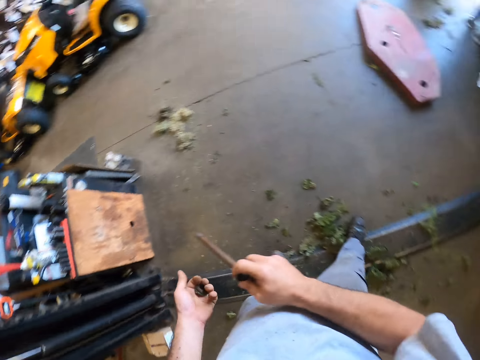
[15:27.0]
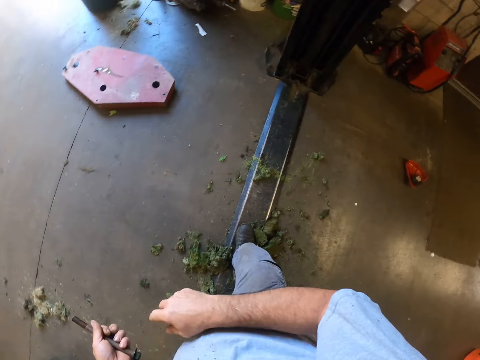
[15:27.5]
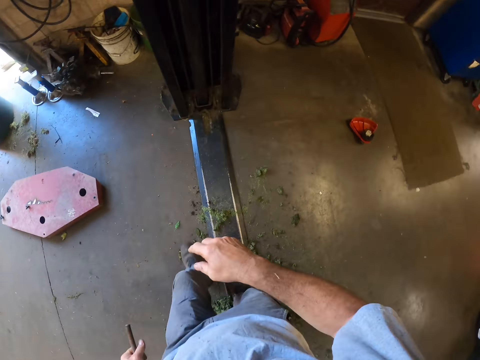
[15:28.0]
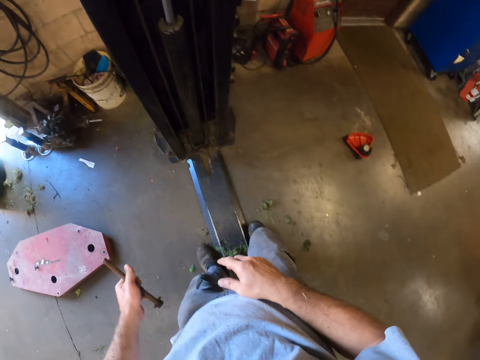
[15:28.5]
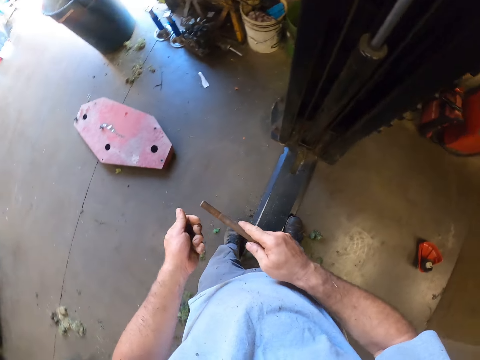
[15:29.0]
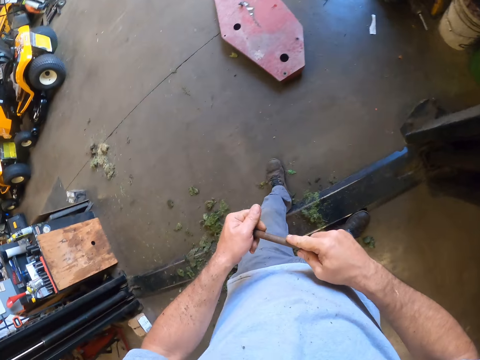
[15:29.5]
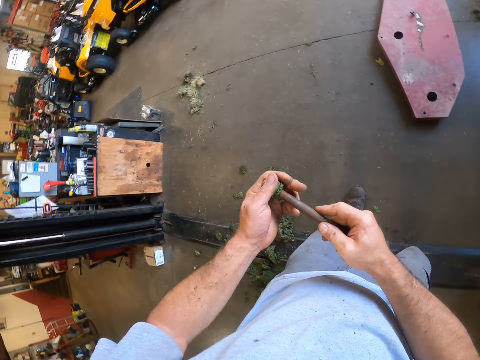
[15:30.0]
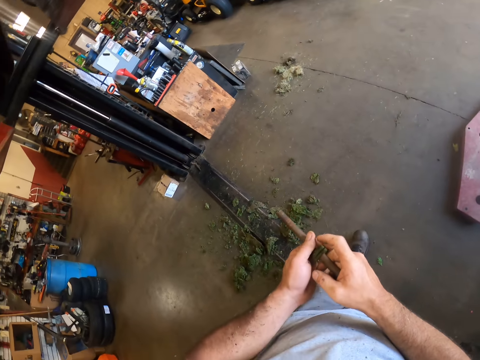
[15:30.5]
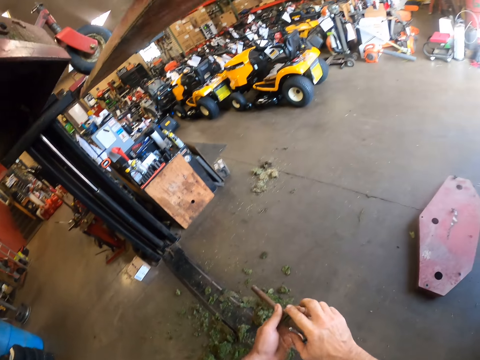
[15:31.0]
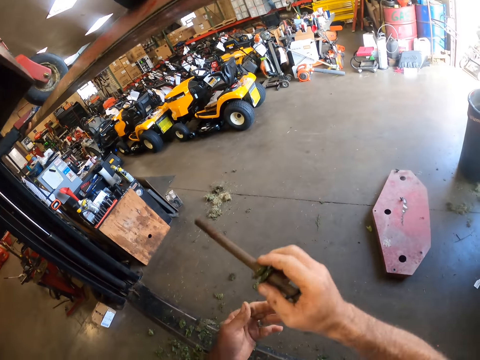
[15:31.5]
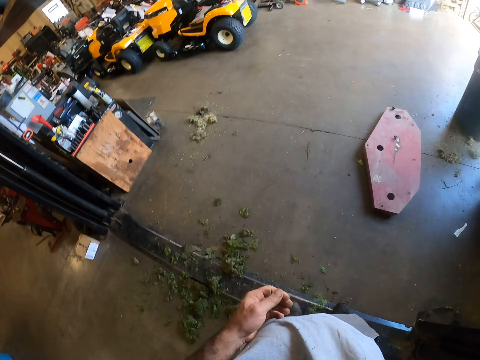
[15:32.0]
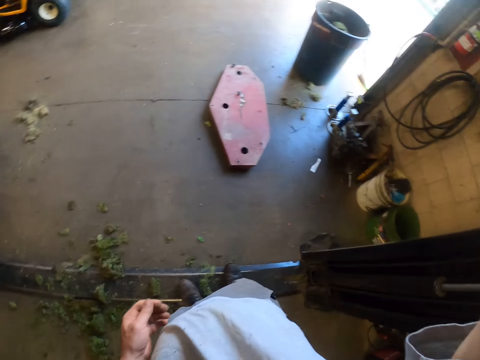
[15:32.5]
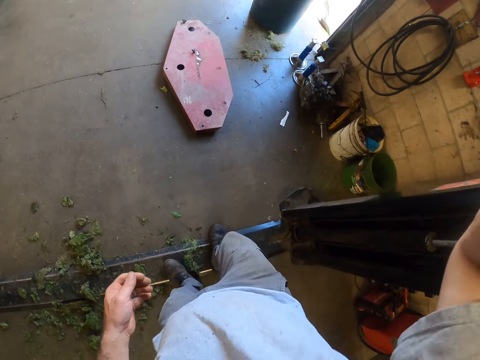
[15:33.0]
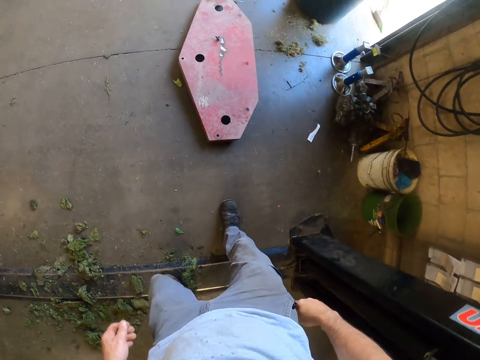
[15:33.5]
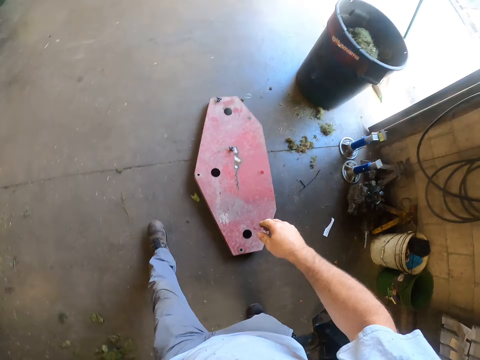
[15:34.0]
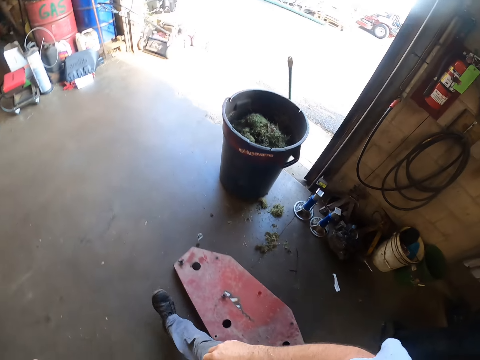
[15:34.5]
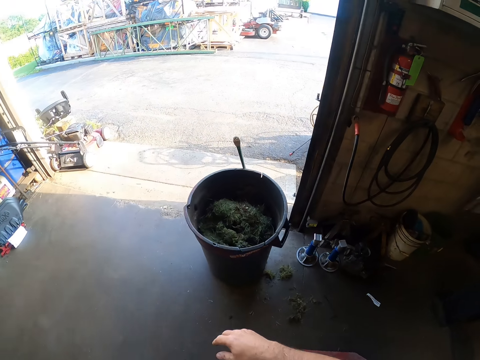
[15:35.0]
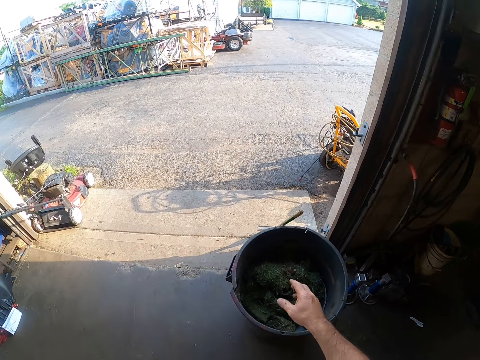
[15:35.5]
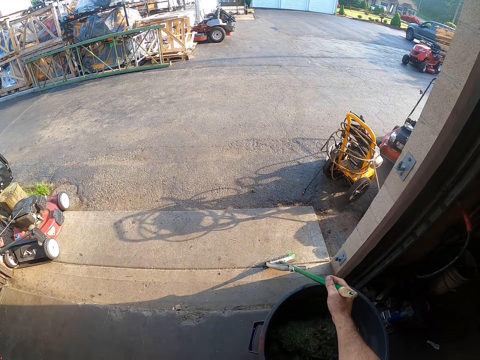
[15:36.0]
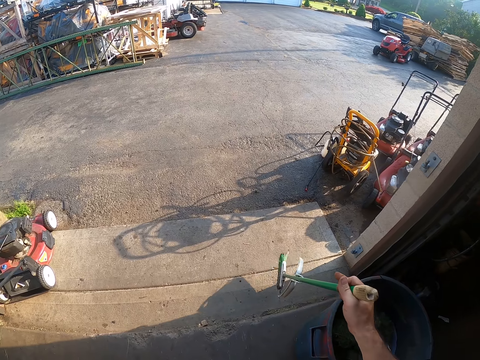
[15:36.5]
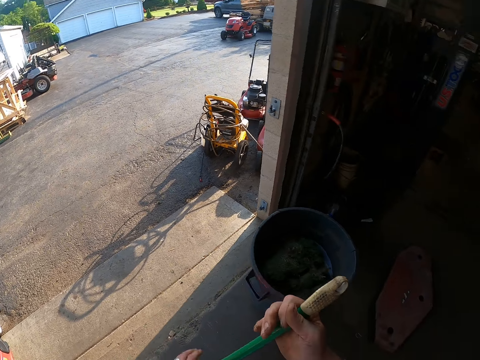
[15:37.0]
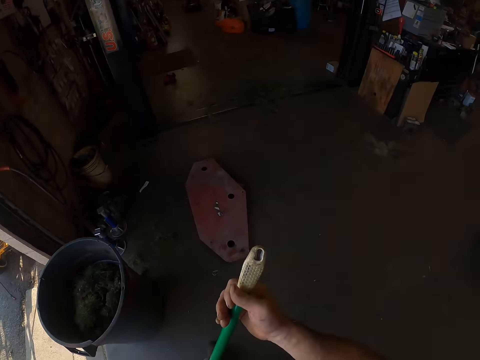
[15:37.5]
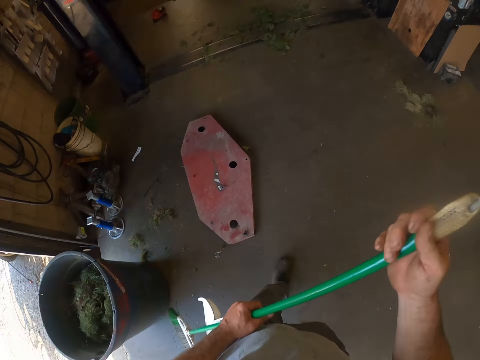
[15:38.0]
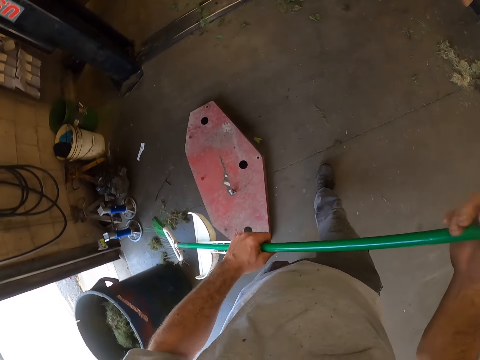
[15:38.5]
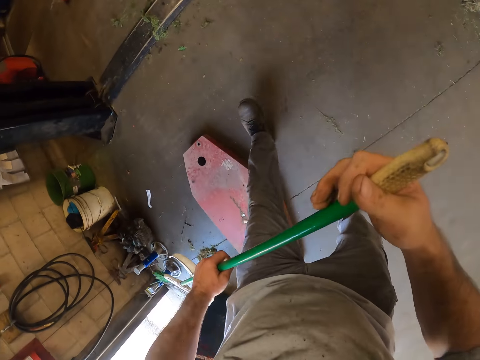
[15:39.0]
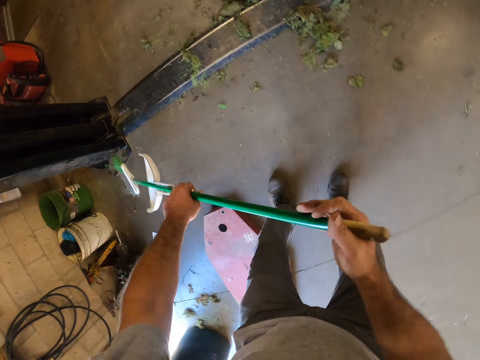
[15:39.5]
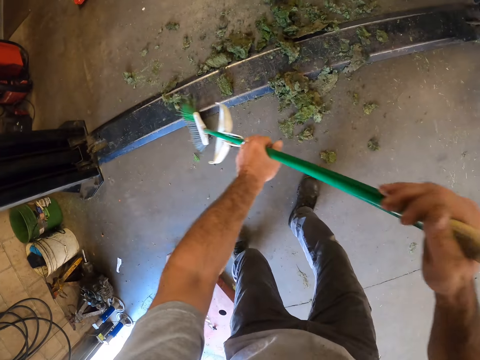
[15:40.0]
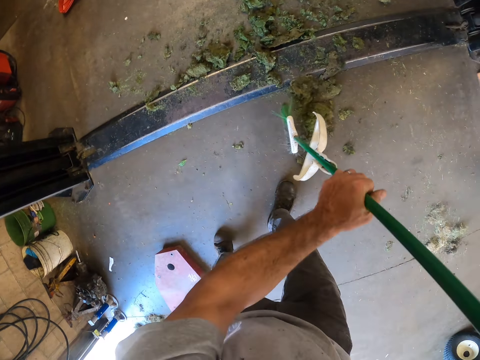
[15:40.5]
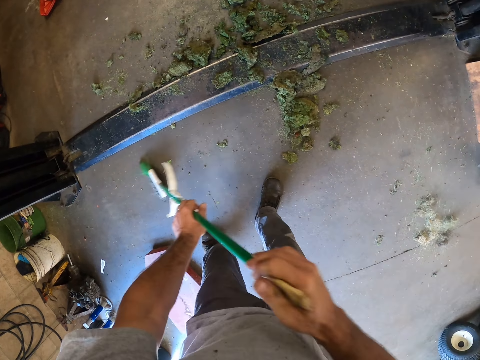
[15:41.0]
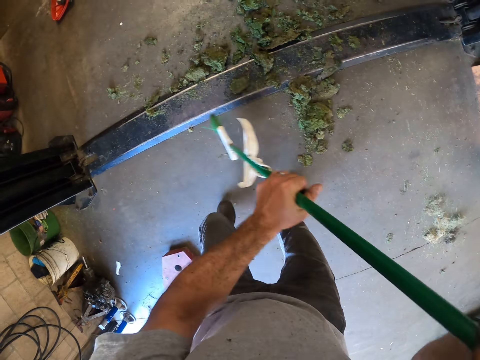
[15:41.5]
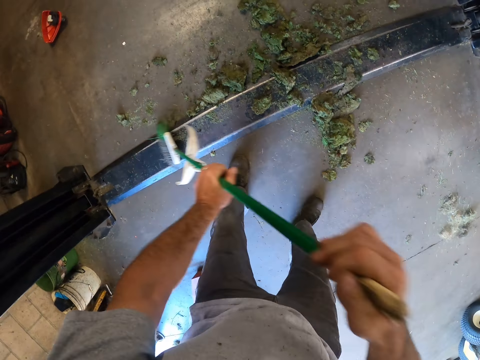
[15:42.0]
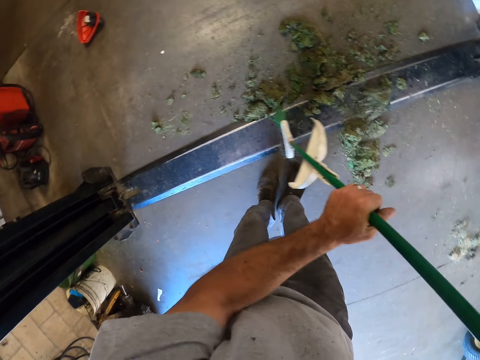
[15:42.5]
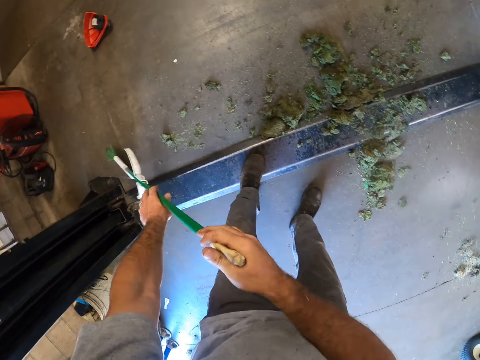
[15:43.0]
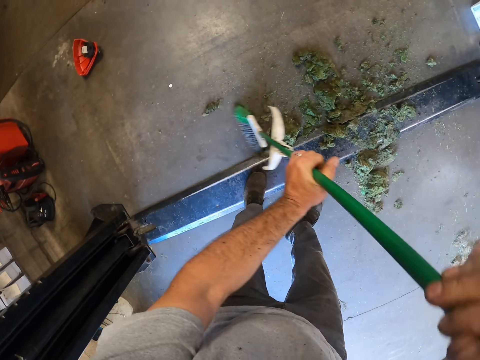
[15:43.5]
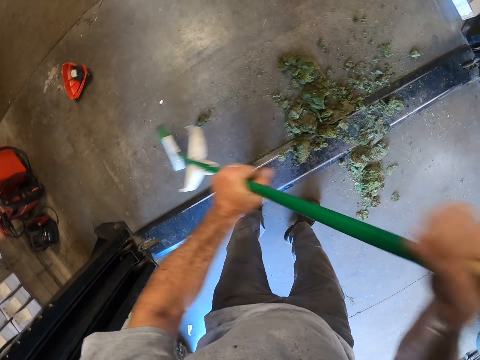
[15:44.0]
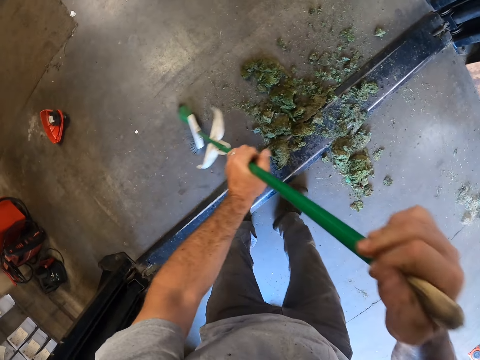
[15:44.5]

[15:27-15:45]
The camera wearer moves his left hand. He touches a rail. He passes something to the left hand. He walks round the room. He holds a bolt with his right hand. He puts the bolt in a nut. He joins the iron to the bolt. He raises his right hand. He puts the bolt on something. He walks round the room. He takes a broom from beside the trash can. He sweeps dirt on the floor with the broom.

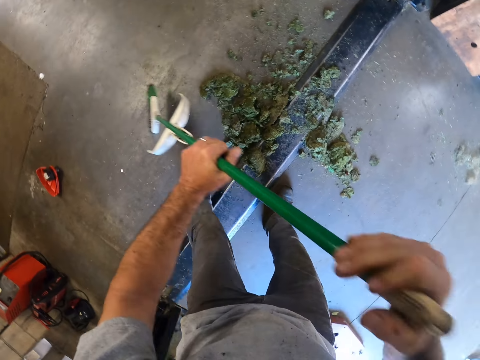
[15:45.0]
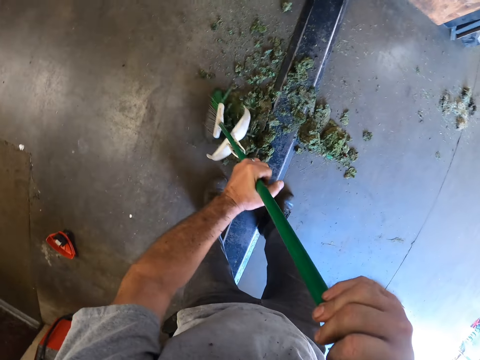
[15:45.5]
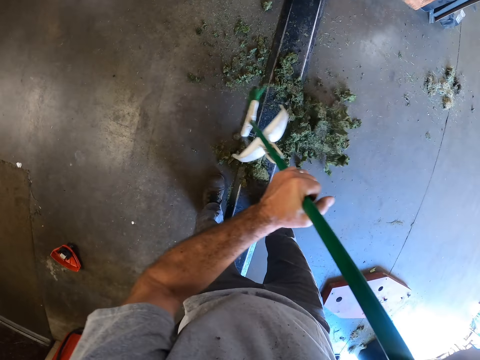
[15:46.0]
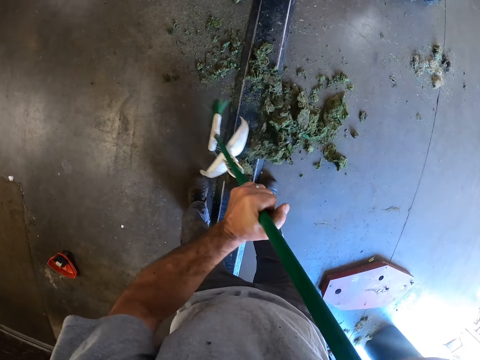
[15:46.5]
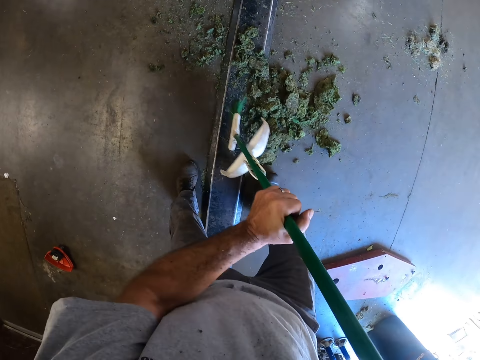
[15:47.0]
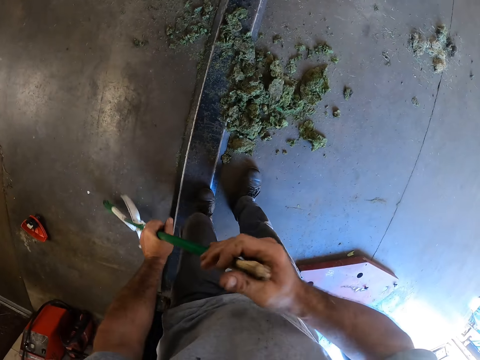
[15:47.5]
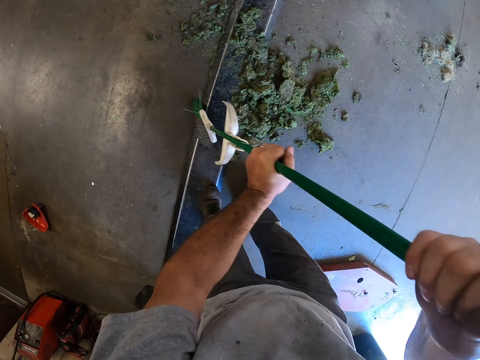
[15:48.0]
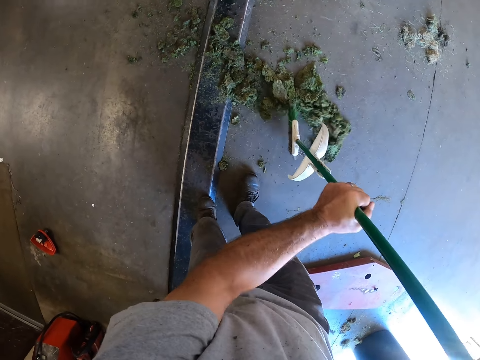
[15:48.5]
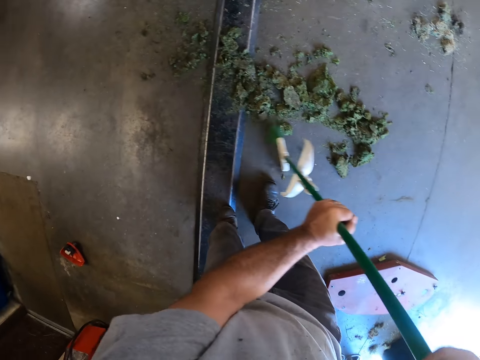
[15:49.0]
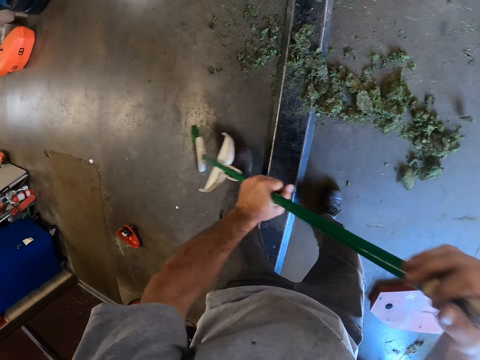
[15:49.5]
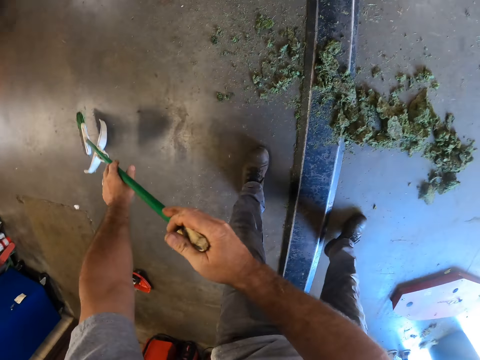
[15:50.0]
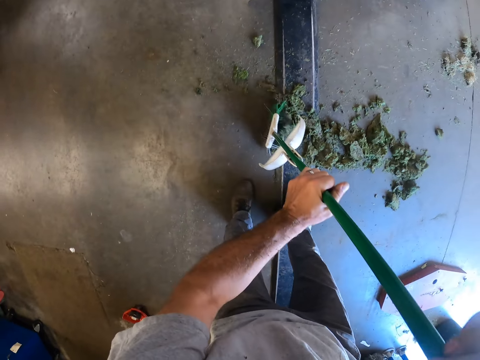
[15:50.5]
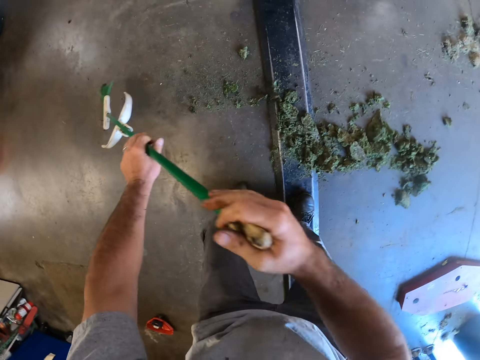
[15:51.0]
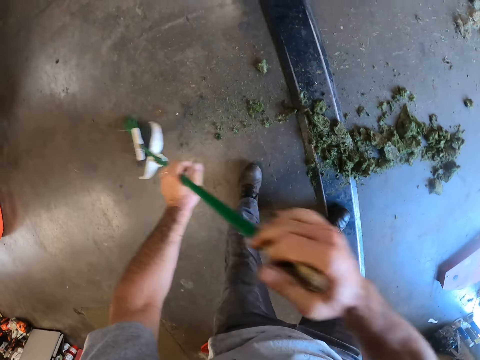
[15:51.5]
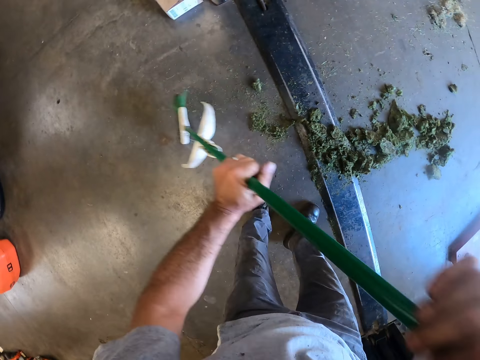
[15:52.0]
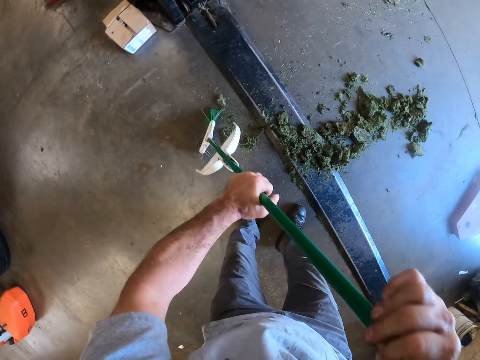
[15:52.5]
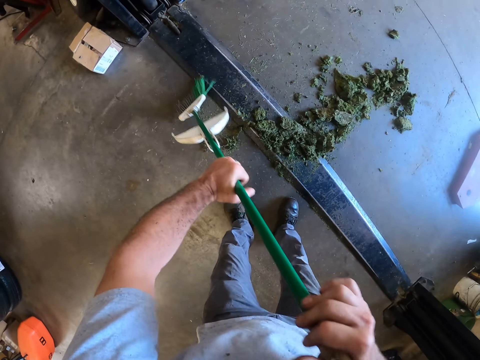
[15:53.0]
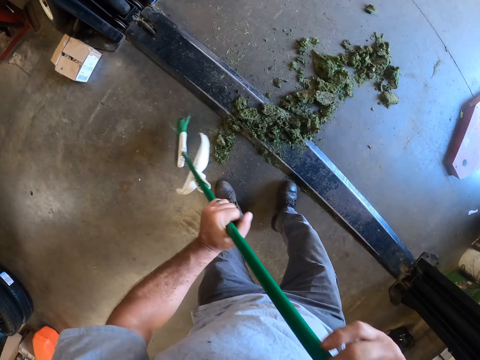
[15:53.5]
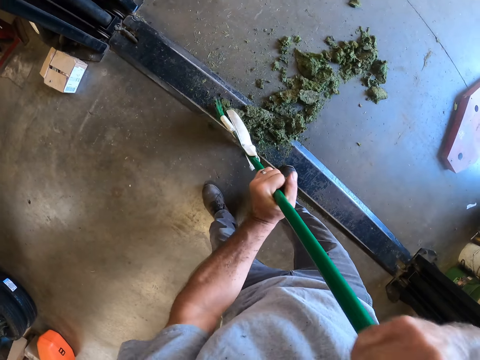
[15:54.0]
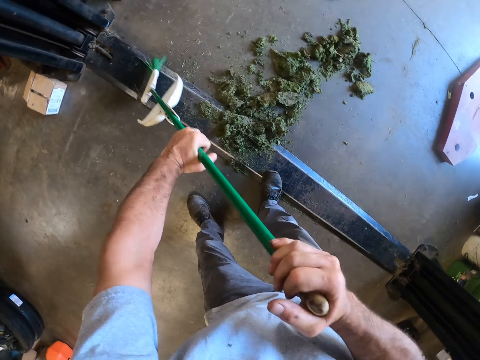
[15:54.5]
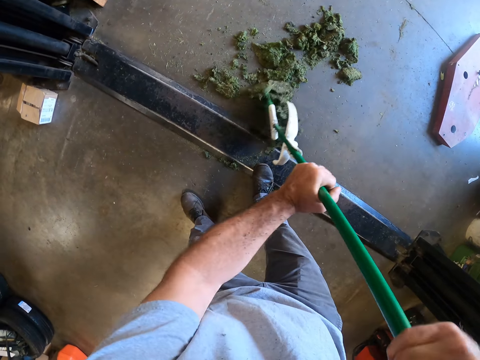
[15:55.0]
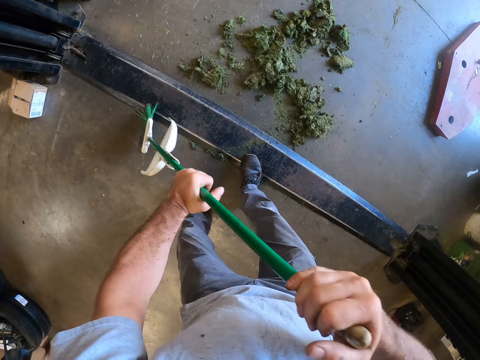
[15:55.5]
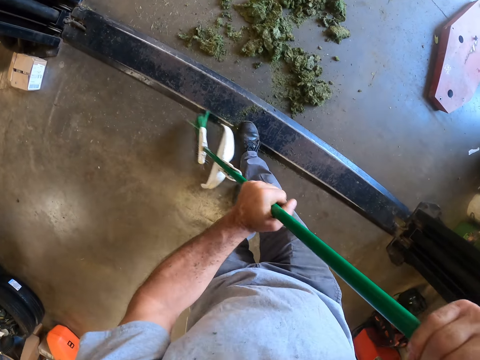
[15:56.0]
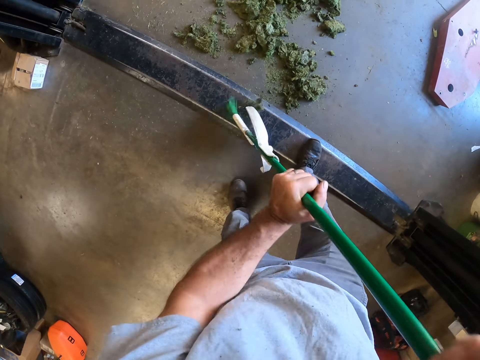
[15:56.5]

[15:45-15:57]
The camera wearer moves his legs. He cleans the floor.
